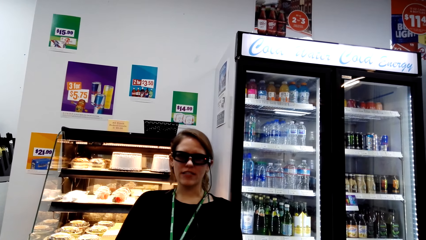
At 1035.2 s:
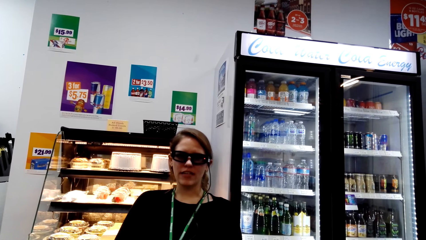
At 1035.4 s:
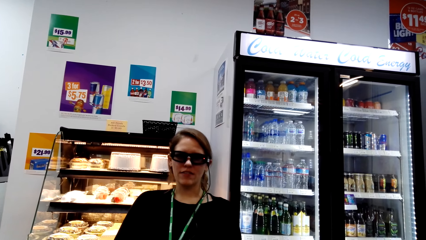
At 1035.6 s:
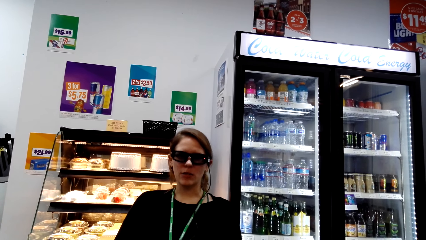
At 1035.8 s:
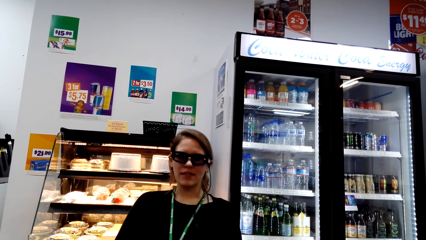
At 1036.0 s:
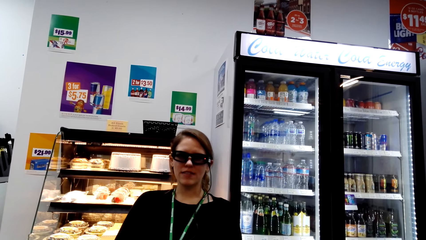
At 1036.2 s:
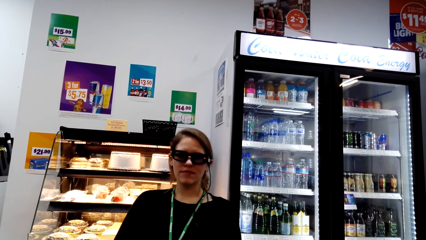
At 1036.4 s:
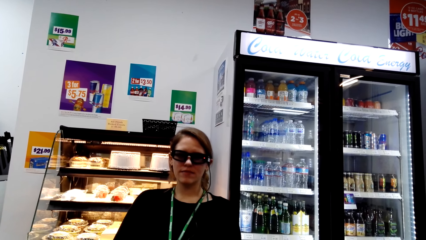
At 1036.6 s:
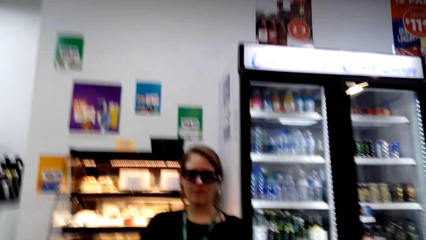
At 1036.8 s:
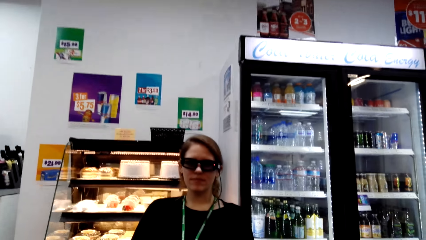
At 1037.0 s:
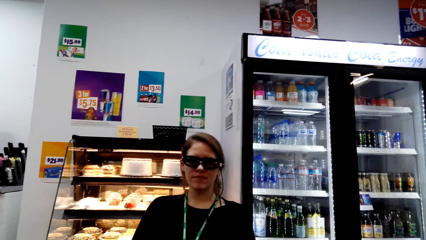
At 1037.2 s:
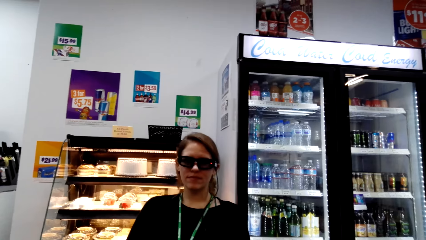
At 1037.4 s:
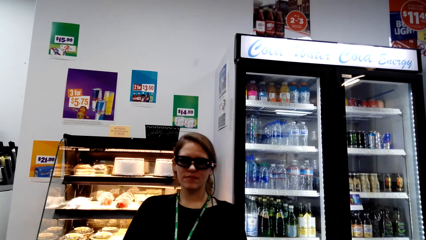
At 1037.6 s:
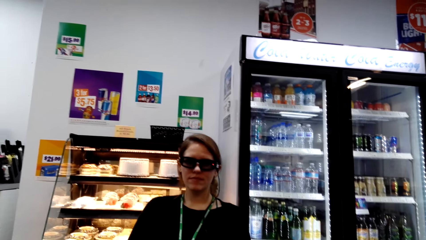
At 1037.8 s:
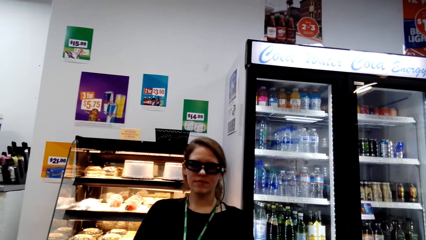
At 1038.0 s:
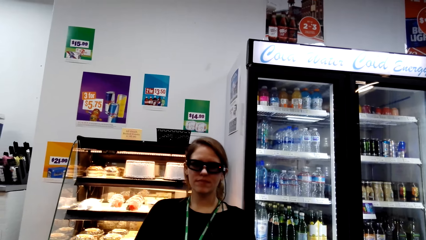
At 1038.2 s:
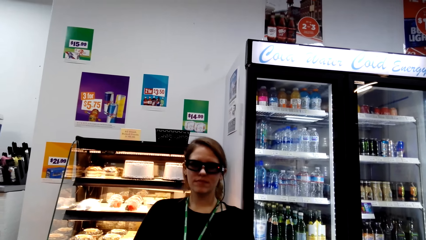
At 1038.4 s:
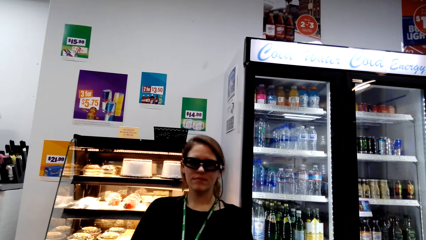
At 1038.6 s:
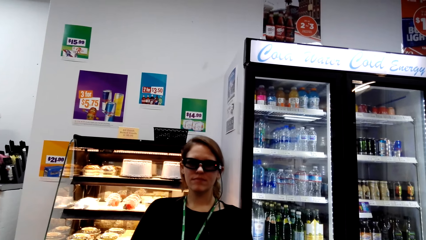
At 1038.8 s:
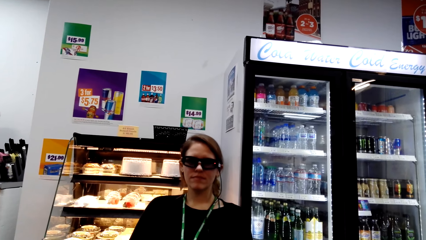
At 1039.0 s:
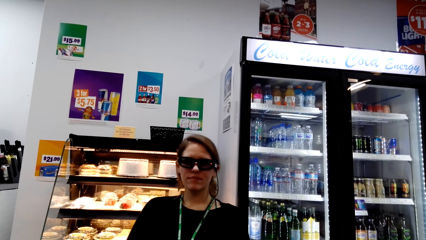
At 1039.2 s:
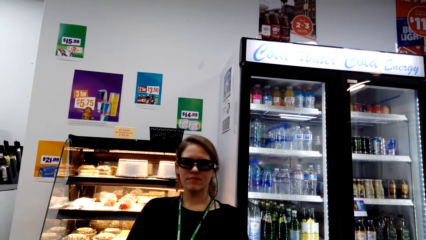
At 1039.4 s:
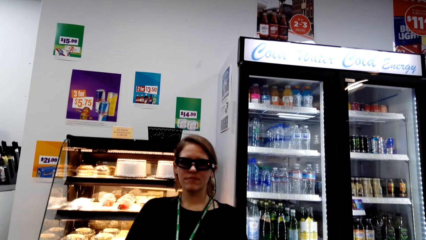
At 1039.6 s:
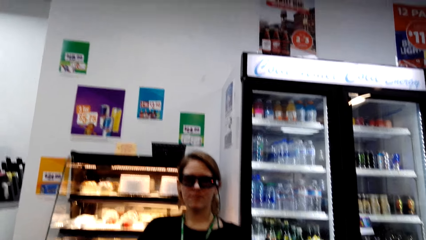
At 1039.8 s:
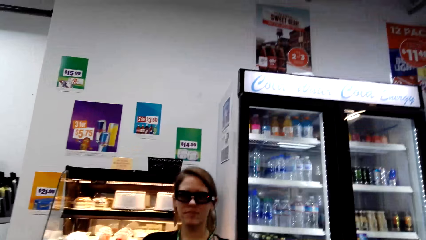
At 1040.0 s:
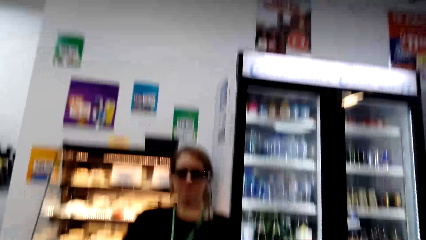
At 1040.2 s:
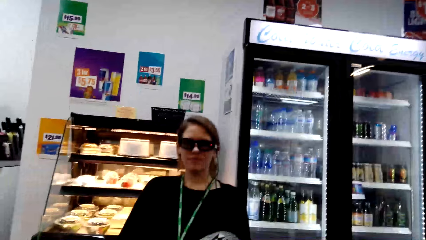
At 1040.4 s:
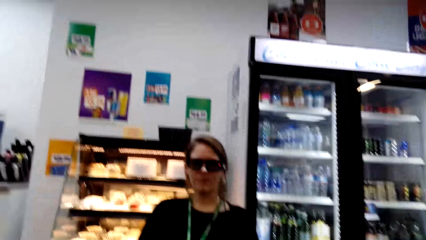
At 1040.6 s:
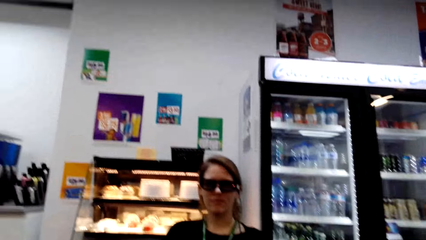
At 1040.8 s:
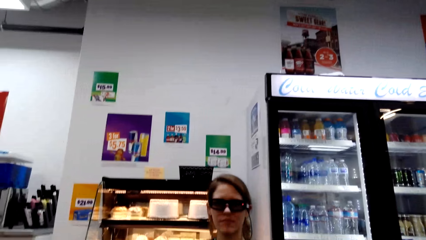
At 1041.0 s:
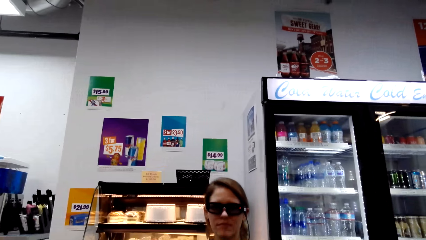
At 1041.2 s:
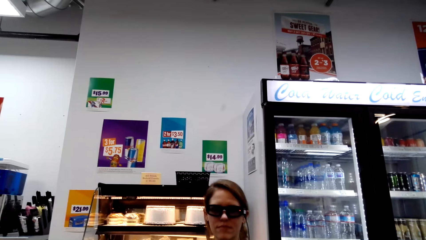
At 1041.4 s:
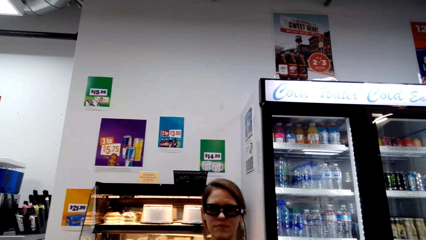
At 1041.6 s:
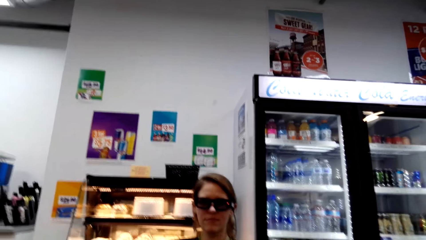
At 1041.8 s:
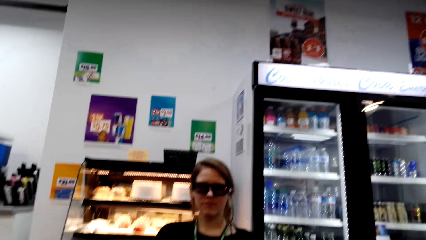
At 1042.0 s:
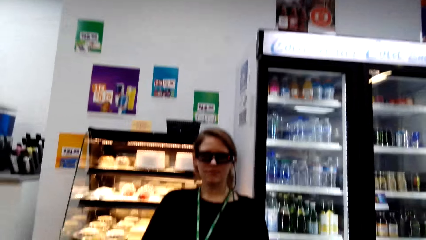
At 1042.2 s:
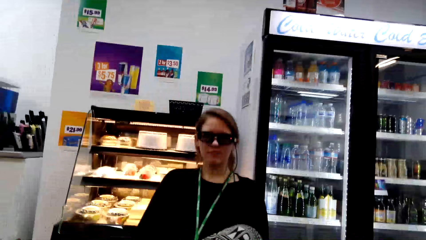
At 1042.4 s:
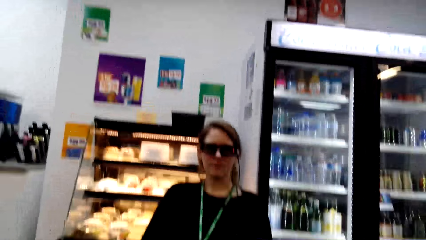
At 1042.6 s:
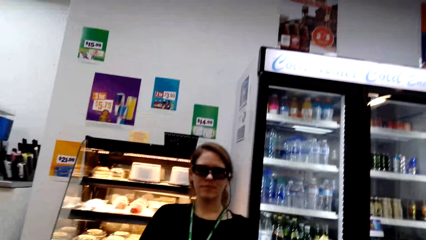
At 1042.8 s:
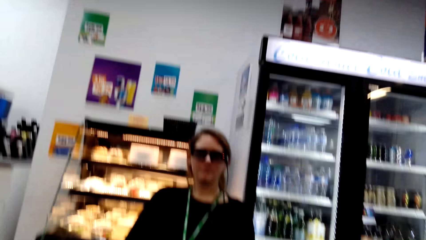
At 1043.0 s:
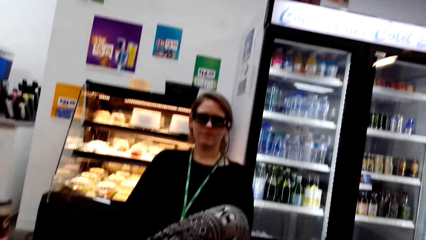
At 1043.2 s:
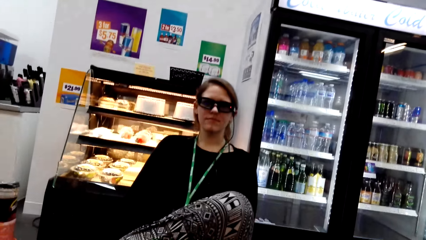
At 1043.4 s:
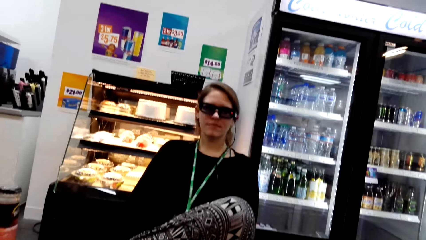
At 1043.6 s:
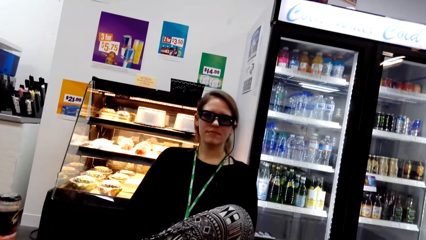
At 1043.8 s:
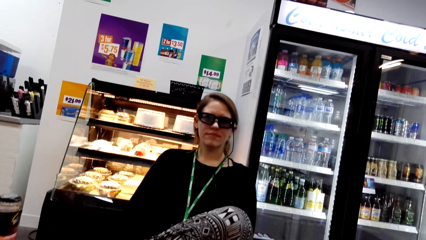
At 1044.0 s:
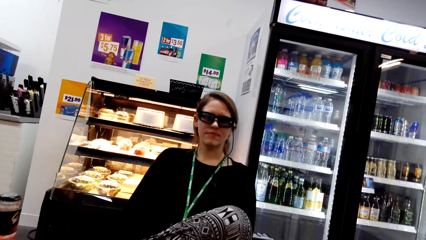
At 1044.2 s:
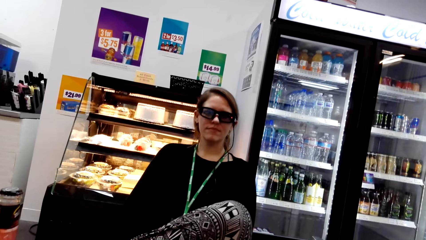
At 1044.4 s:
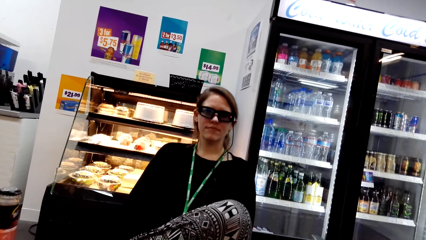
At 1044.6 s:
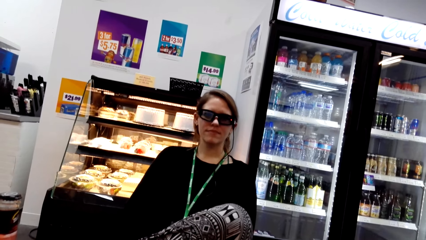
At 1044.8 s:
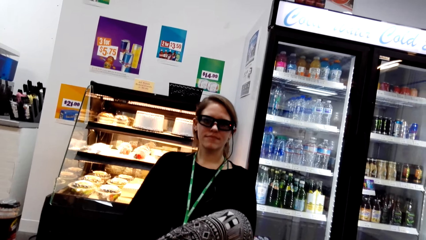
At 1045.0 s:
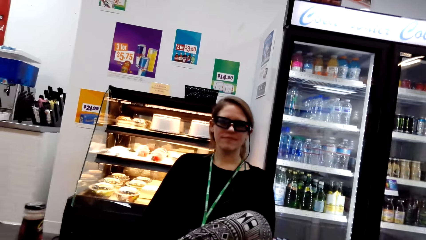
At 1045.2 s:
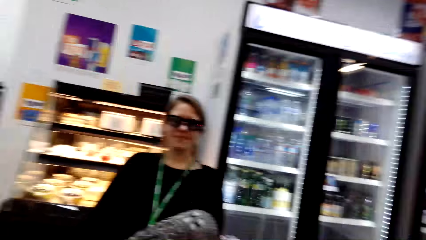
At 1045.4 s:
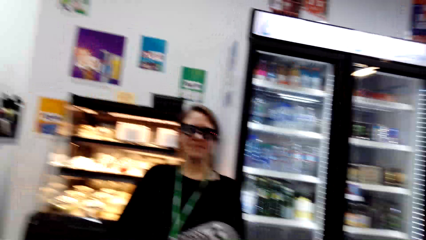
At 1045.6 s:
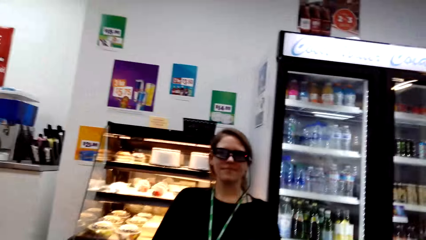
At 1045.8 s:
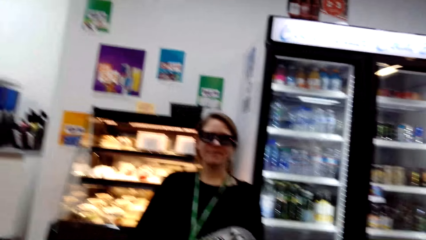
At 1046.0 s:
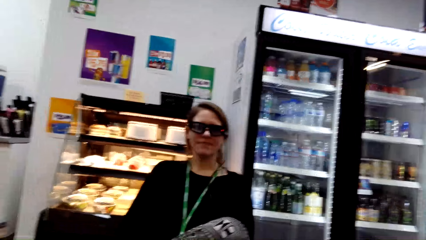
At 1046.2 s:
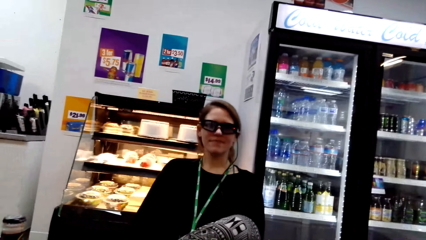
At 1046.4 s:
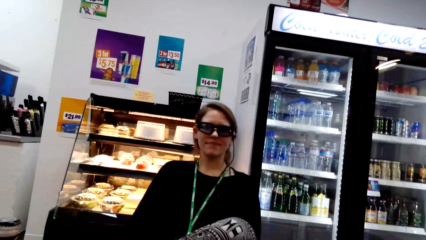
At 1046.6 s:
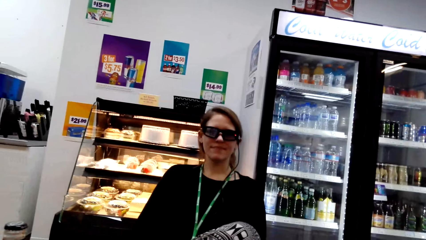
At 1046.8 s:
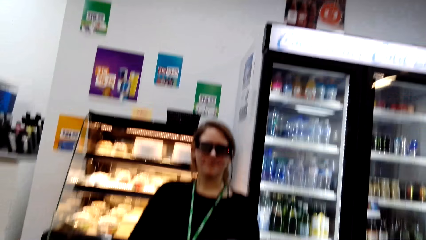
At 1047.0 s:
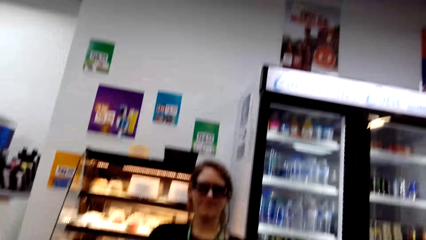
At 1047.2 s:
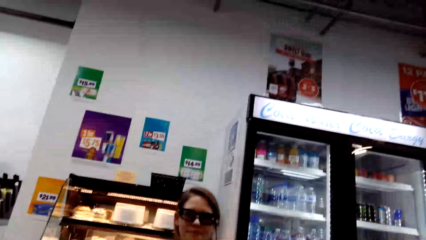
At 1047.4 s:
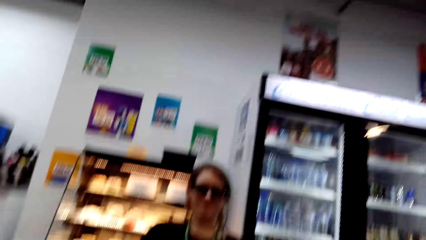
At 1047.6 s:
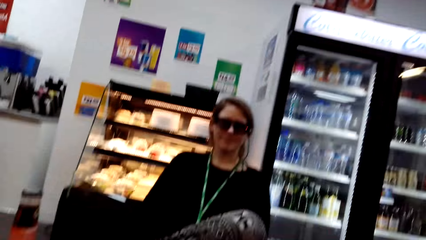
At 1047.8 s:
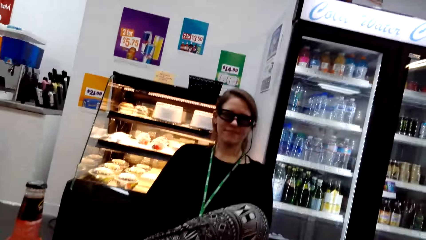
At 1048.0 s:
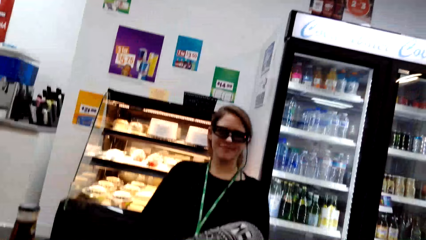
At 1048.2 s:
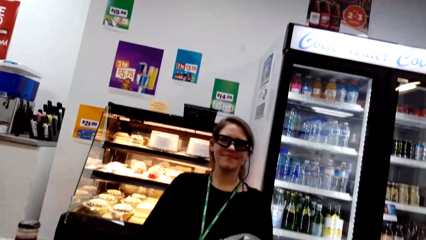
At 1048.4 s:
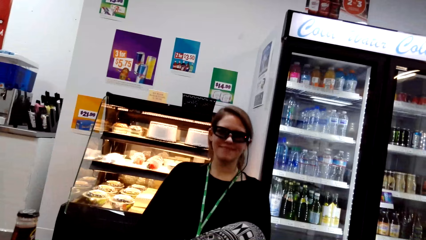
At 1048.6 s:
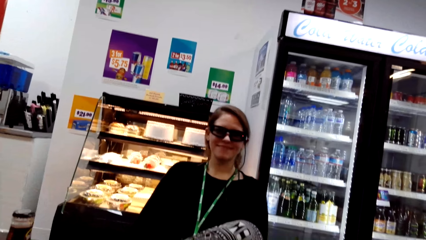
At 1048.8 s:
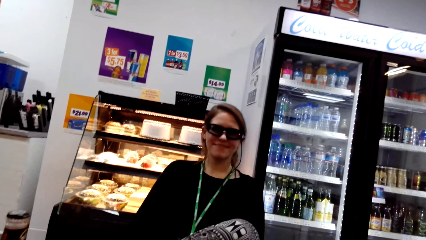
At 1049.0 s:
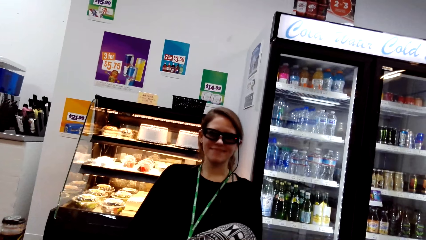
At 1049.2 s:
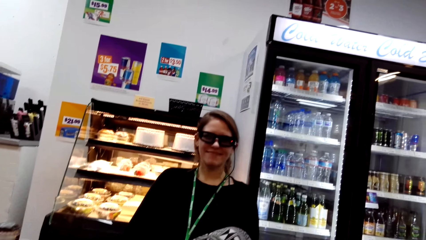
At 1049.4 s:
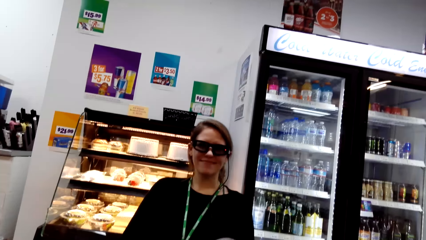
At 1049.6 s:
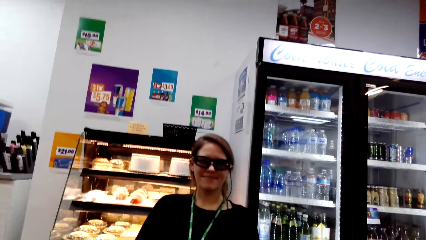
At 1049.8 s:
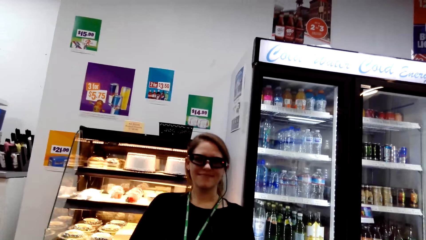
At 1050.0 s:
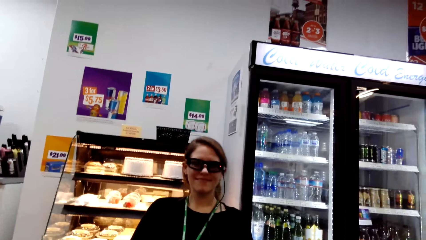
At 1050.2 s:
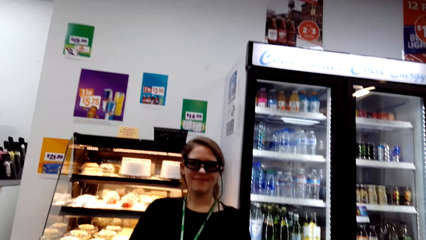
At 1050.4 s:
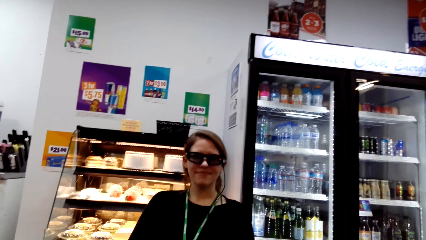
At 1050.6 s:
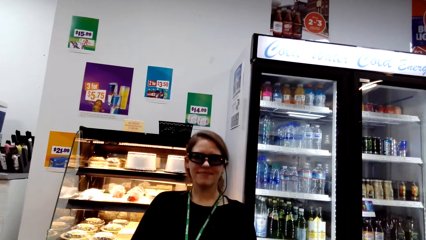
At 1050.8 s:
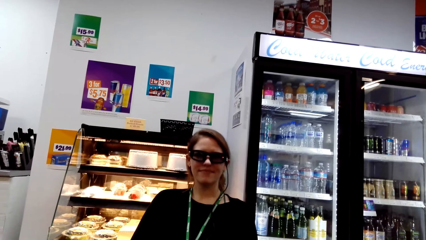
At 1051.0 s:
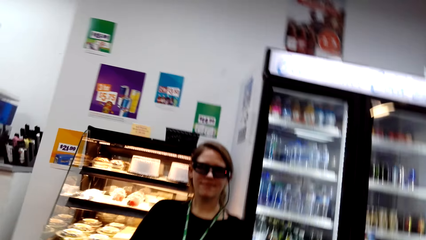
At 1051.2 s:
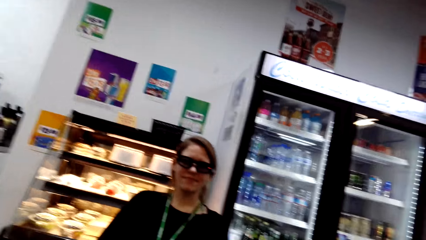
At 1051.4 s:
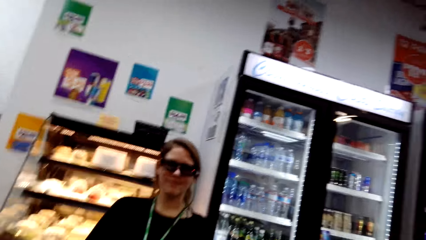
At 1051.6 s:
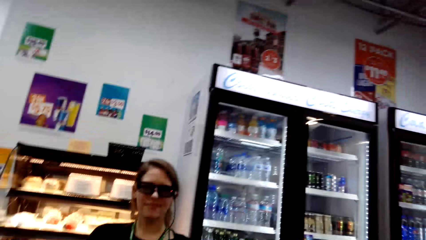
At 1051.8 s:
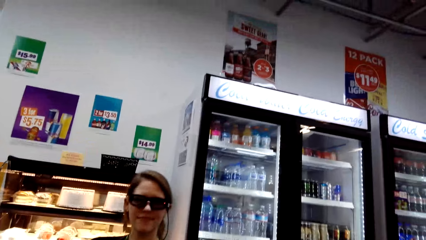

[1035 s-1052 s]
A woman nods her head. The camera wearer interacts with the woman. The woman nods her head.
